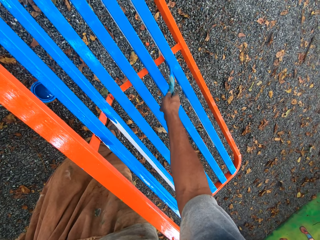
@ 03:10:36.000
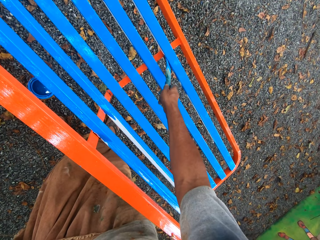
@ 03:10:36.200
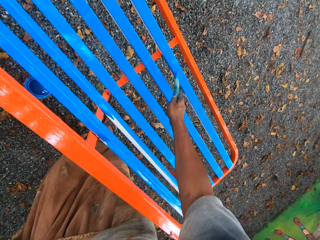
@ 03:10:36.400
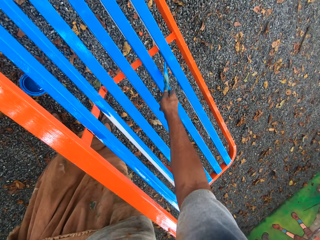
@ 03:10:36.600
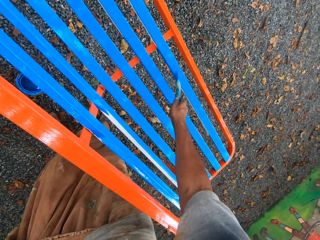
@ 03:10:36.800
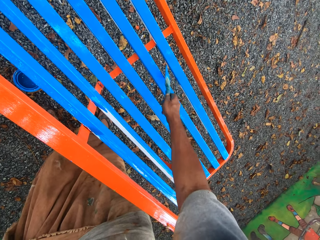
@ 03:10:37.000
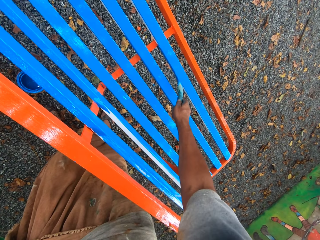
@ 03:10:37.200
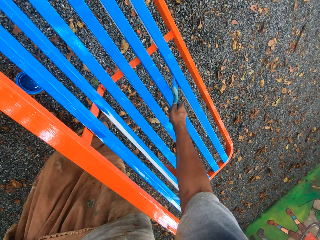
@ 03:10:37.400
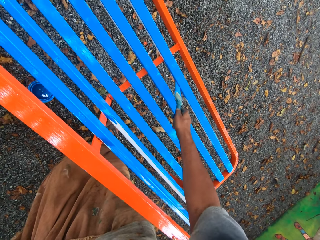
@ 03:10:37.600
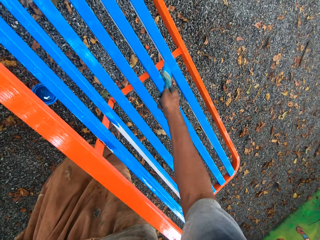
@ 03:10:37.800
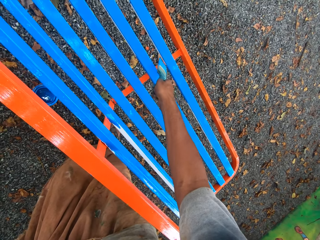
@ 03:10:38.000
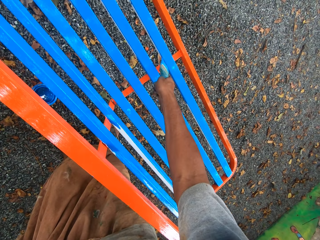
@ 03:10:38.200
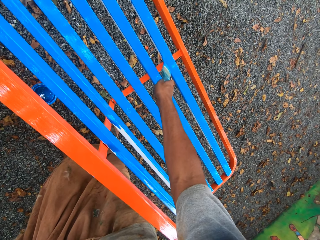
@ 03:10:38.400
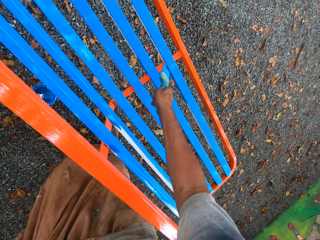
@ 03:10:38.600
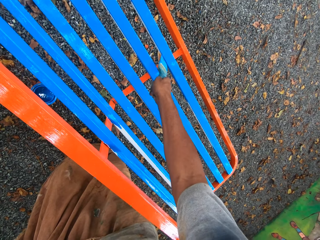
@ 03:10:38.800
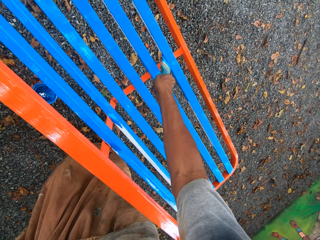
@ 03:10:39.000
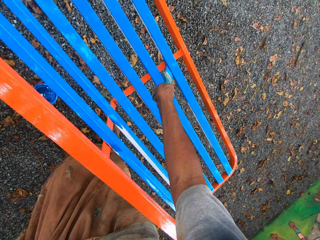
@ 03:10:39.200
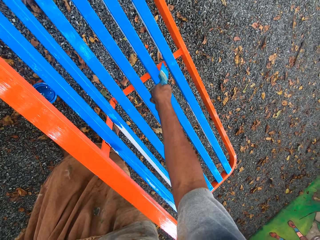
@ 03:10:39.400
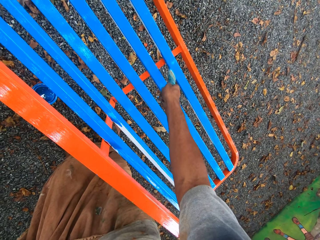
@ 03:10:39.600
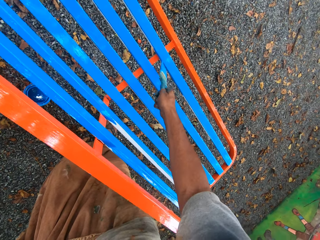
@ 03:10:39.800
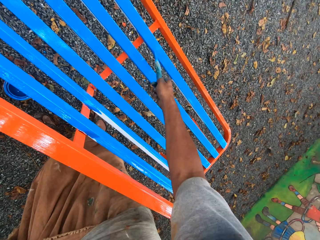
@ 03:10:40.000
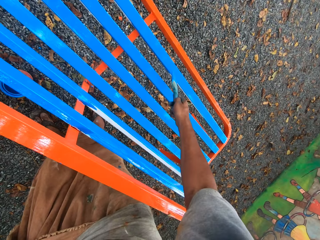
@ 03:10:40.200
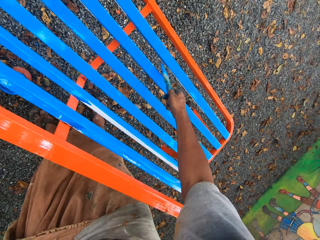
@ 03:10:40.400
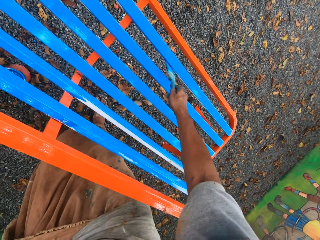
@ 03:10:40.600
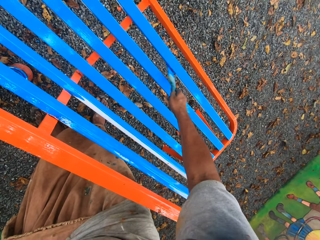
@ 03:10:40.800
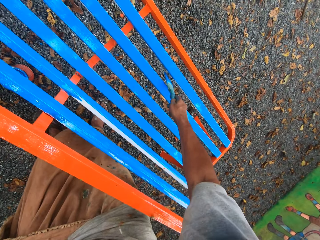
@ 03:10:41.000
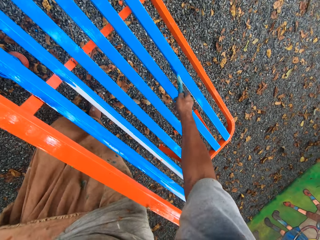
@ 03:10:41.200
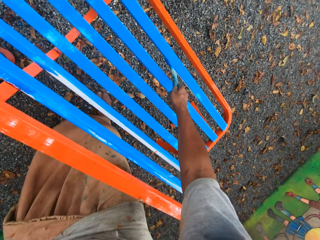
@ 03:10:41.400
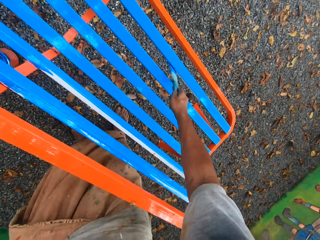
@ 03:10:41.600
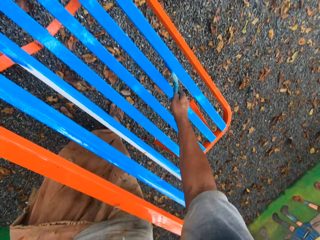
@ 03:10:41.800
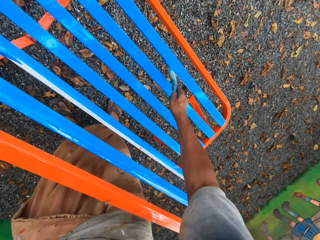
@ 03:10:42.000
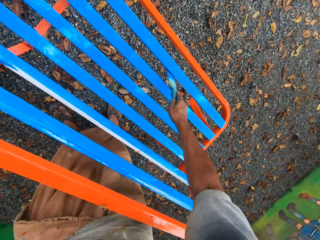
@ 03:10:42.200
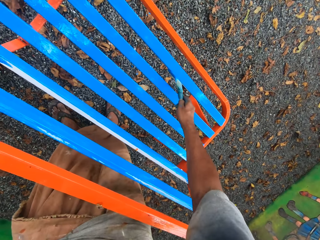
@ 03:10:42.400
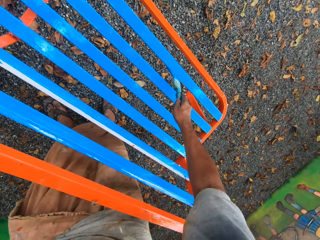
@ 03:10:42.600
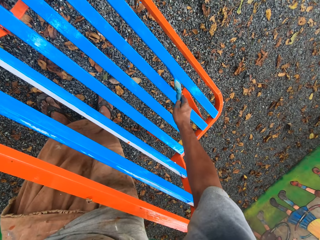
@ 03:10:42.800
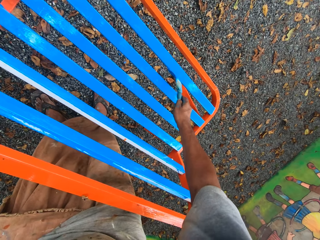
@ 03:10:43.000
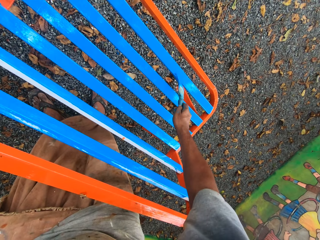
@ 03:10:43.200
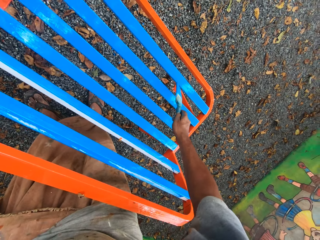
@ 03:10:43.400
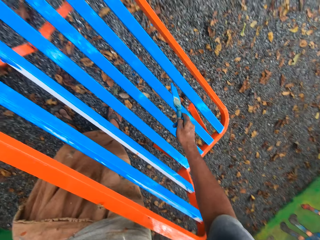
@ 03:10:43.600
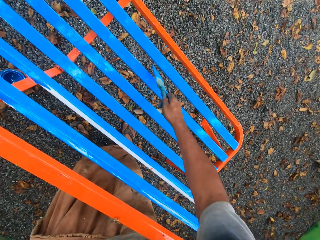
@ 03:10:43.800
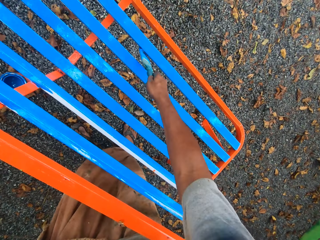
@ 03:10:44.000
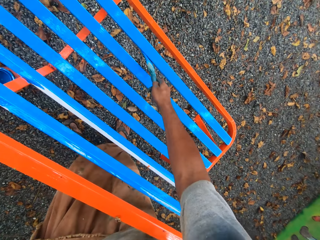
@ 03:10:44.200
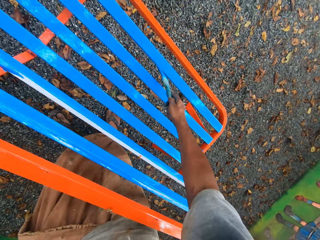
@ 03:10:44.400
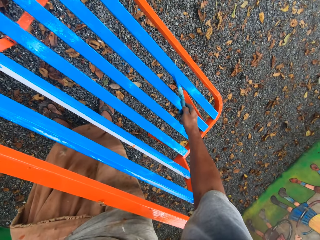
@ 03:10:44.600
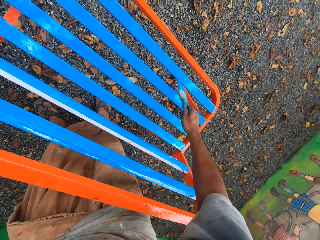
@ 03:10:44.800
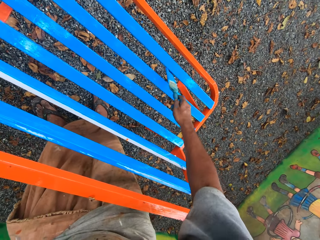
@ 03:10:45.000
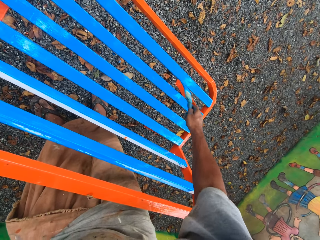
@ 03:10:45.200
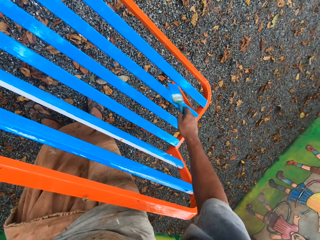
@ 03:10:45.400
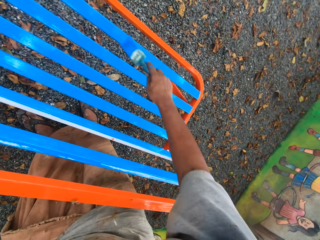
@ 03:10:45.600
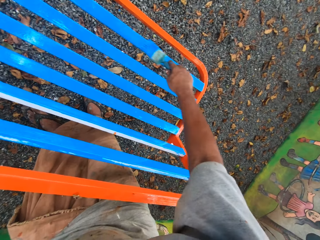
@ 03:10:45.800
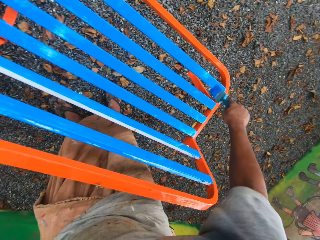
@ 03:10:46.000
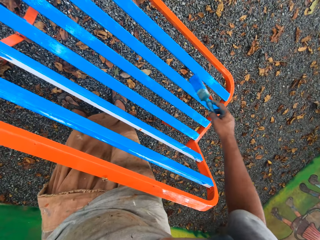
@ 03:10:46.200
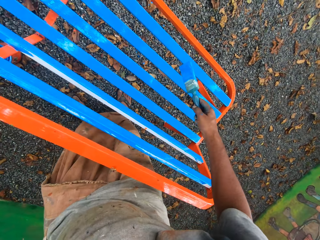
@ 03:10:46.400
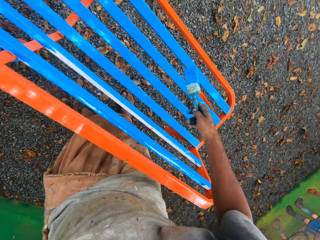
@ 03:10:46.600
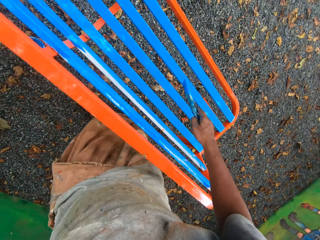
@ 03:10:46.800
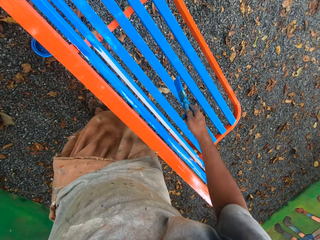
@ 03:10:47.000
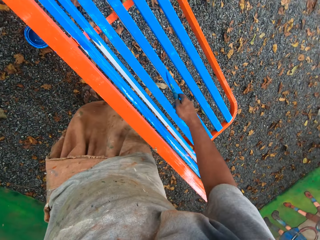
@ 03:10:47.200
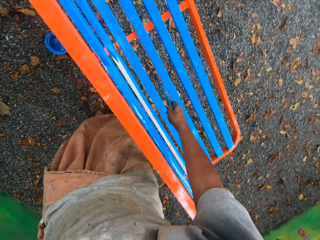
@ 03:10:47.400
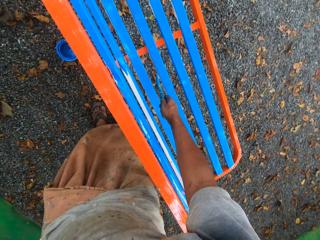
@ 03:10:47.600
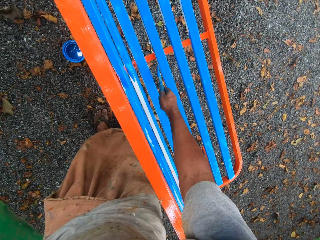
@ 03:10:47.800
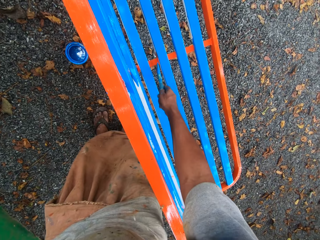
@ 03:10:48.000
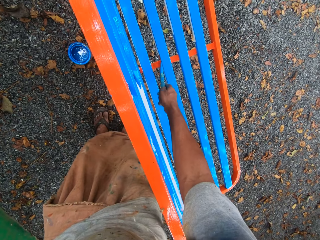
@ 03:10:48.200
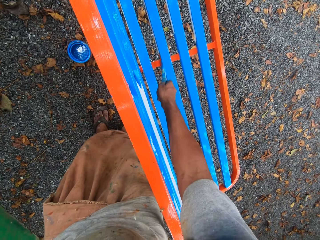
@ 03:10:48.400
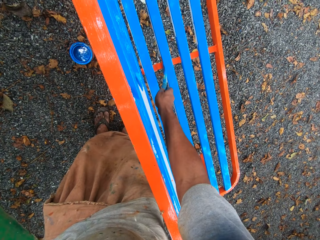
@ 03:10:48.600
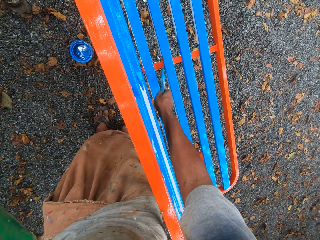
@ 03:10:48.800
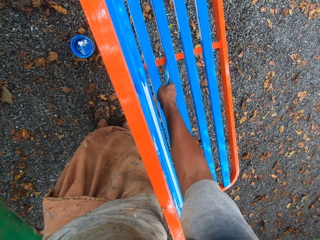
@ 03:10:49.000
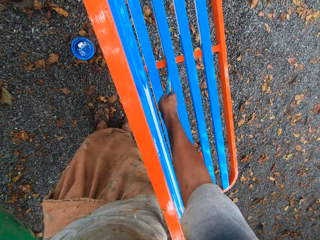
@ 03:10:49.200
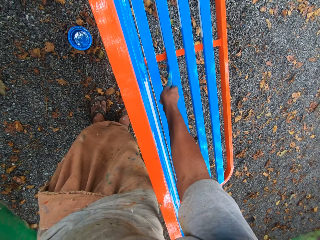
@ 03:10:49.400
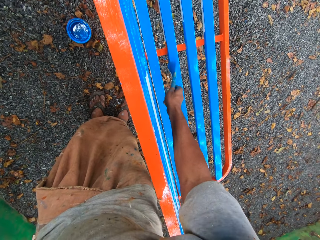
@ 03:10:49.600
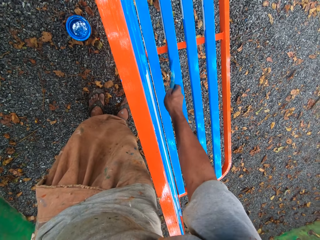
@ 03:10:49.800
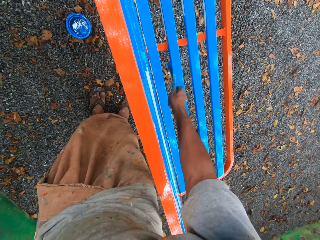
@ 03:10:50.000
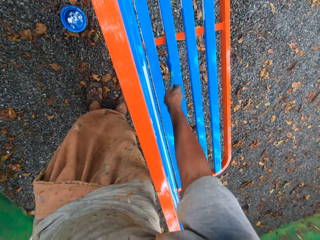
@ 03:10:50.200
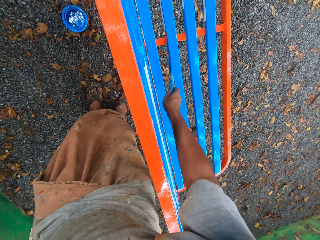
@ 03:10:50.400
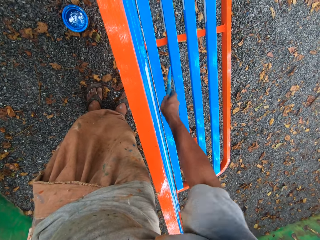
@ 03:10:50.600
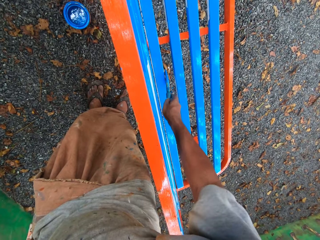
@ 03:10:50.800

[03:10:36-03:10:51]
The camera wearer adjusts the paintbrush. They paint the metal bench.

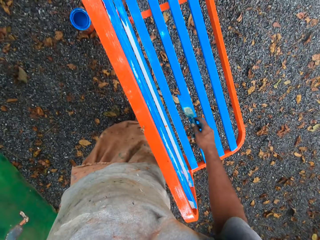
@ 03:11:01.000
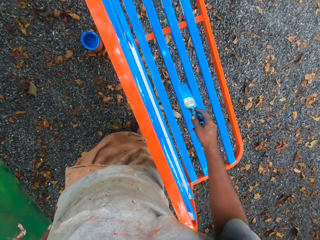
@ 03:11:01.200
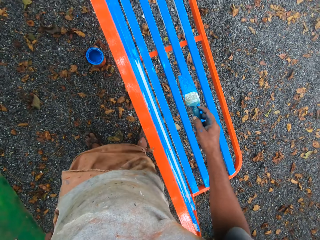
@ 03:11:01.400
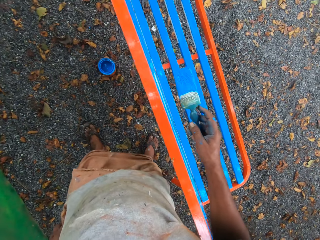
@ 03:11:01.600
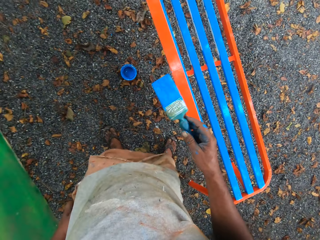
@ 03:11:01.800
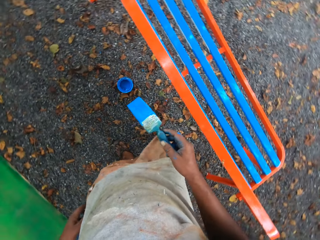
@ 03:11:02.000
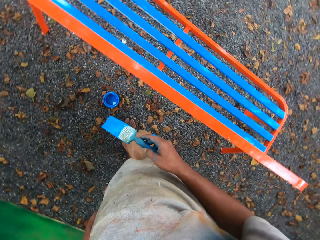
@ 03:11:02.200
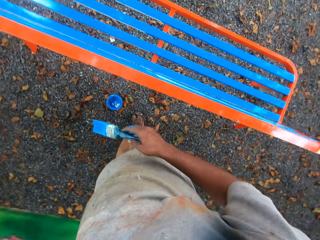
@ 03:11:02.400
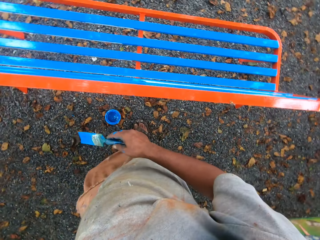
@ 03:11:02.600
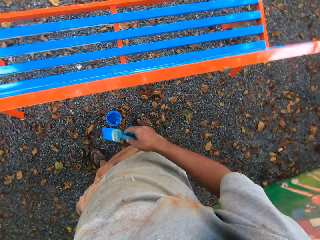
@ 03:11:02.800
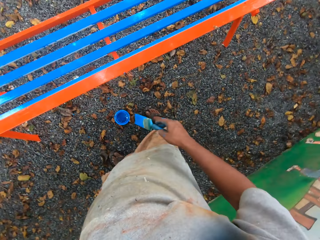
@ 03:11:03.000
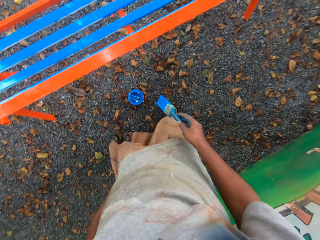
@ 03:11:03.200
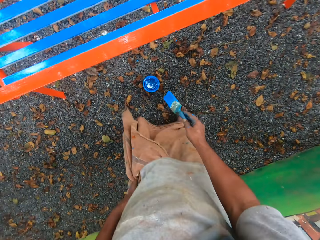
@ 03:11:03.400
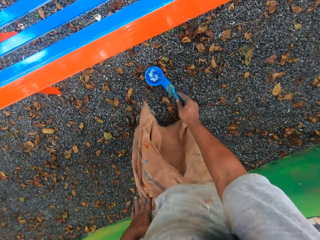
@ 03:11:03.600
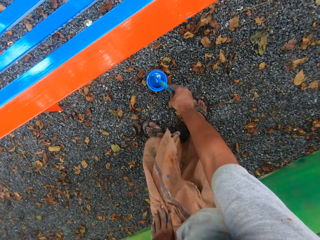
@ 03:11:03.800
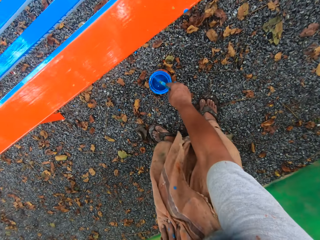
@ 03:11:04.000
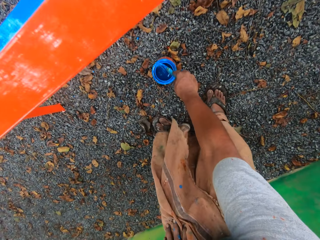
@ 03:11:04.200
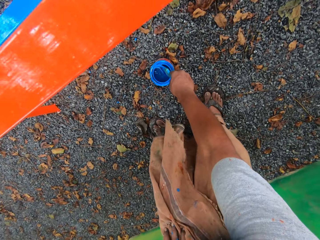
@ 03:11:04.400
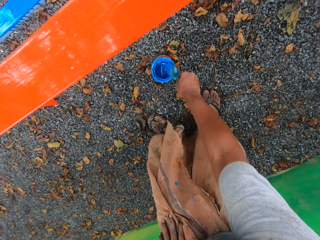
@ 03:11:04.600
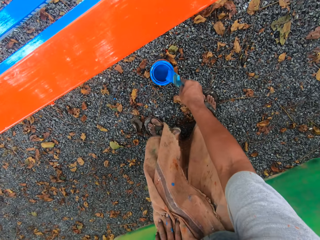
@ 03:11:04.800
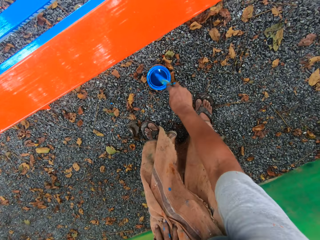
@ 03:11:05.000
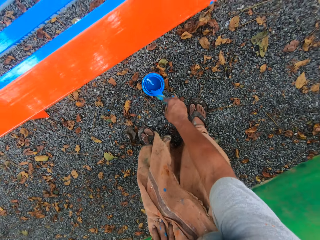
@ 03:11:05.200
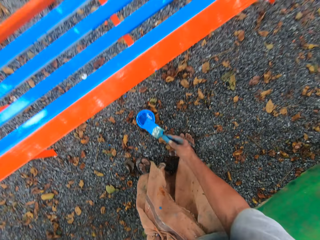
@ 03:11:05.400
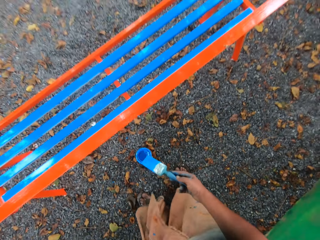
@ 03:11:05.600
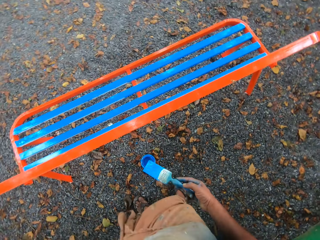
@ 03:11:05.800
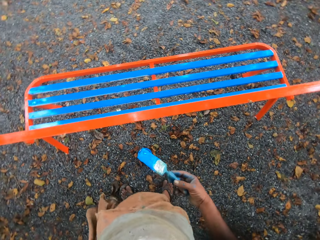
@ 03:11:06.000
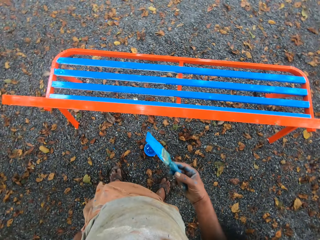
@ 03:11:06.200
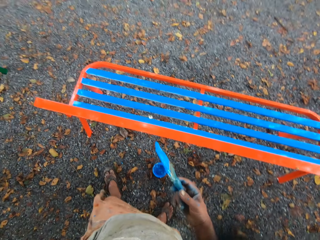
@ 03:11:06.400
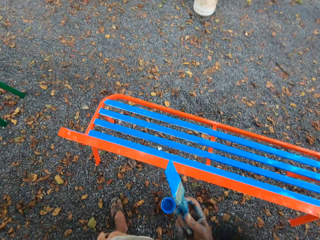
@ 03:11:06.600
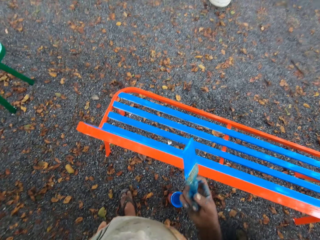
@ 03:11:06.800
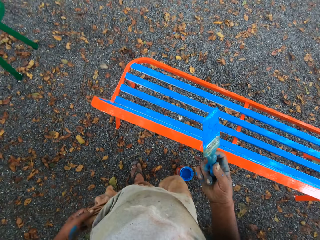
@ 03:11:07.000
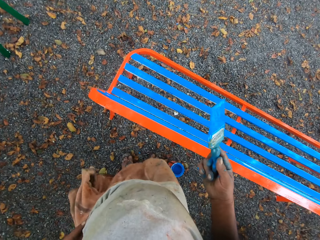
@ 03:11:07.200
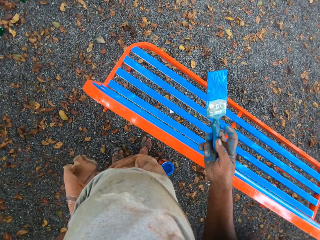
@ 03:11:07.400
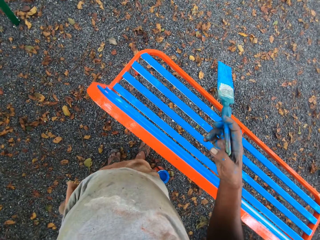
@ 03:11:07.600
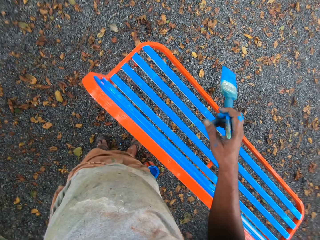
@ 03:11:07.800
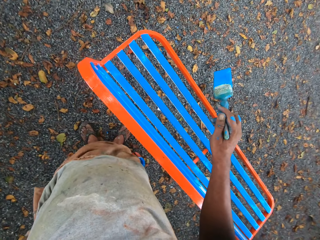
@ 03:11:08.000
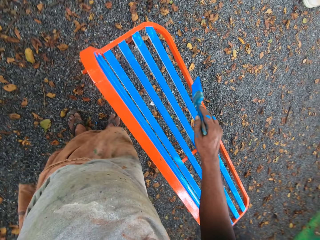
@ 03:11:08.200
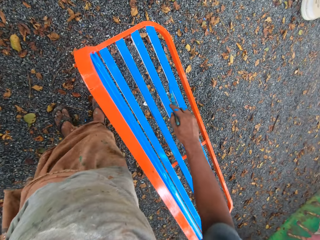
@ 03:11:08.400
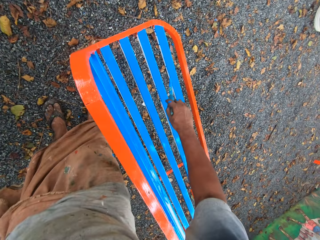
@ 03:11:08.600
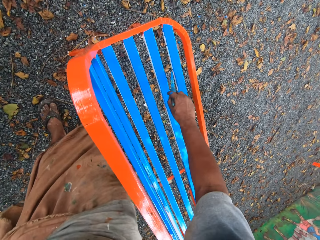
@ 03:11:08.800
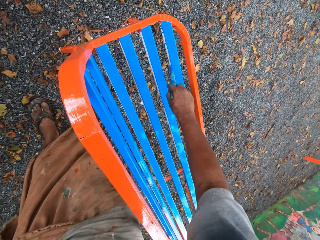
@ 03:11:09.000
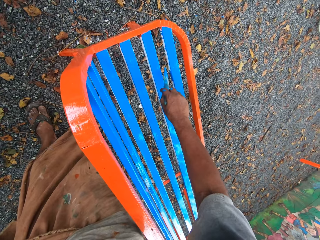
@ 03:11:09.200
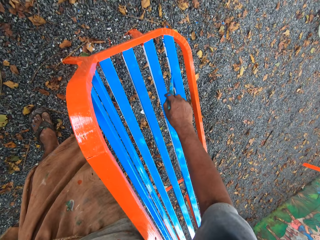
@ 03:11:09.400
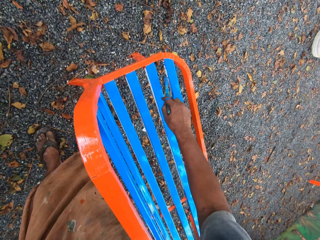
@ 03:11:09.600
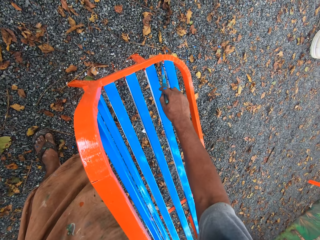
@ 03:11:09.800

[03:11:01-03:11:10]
The camera wearer dips the paintbrush in his right hand in the container of paint on the floor. He cleans the paintbrush with the mouth of the paint container. He paints the chair with the paintbrush in his right hand.
